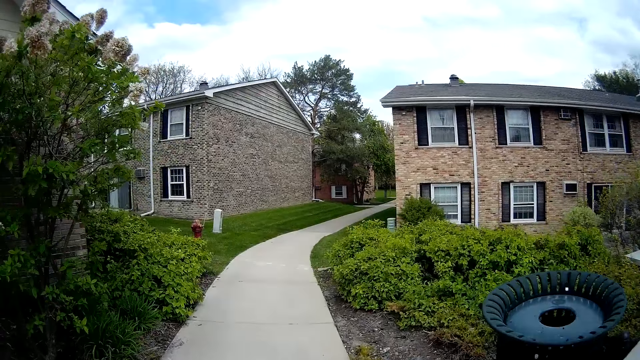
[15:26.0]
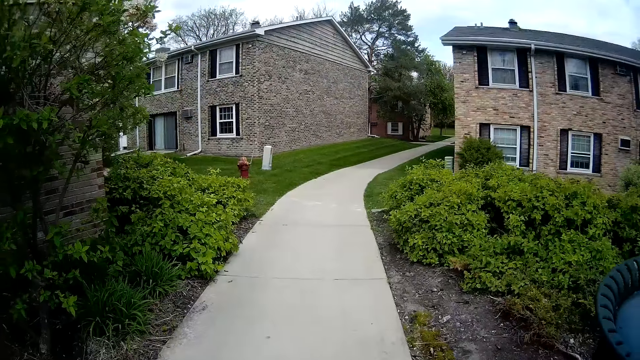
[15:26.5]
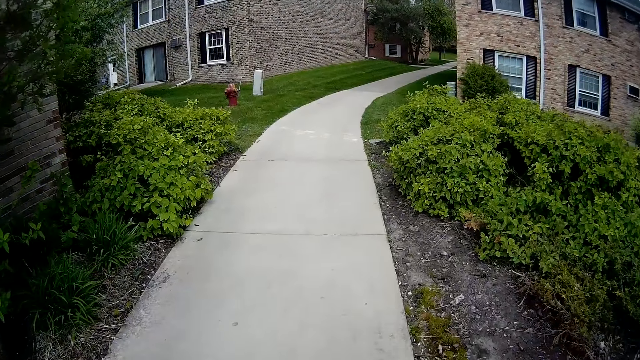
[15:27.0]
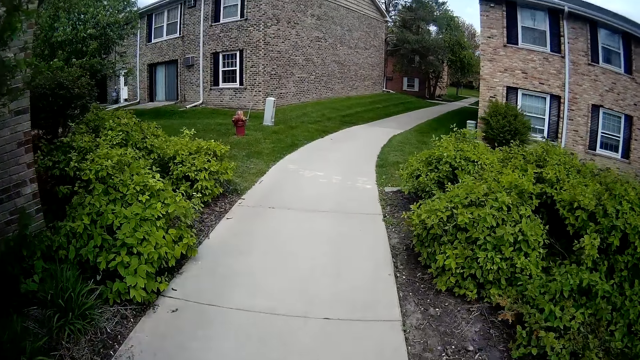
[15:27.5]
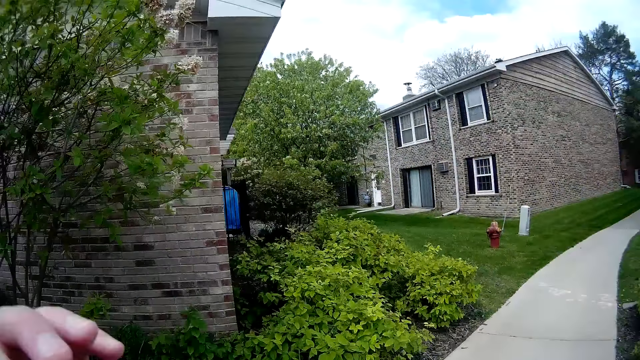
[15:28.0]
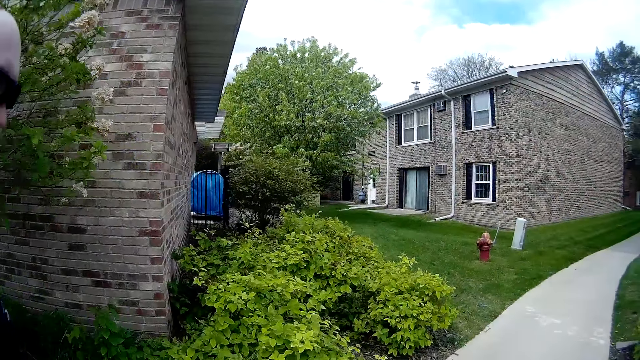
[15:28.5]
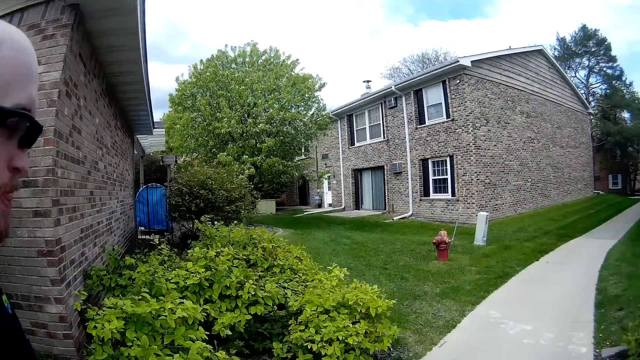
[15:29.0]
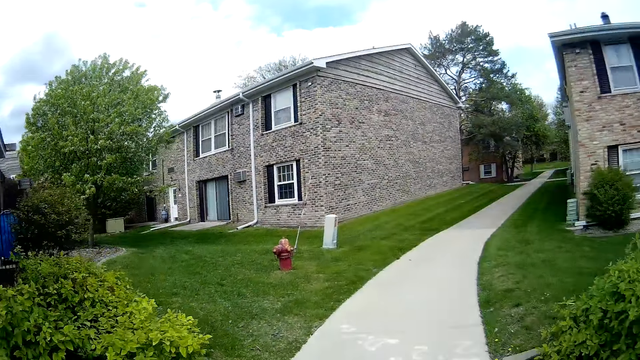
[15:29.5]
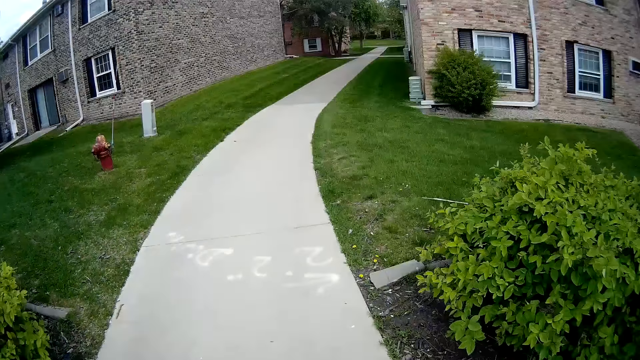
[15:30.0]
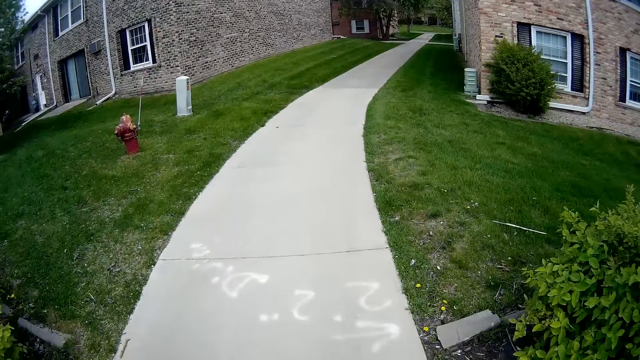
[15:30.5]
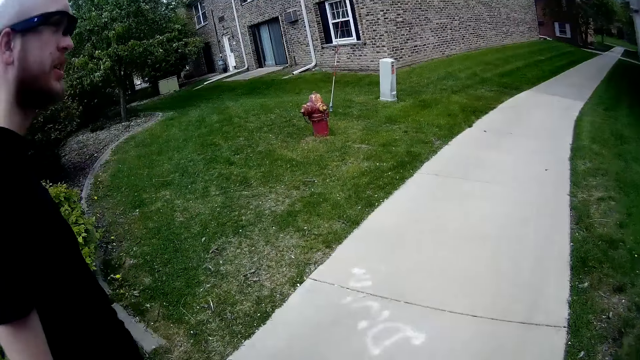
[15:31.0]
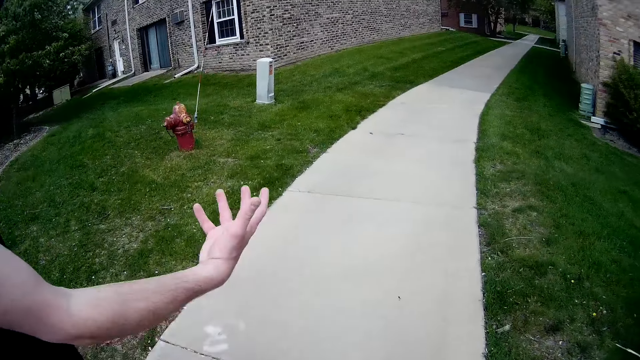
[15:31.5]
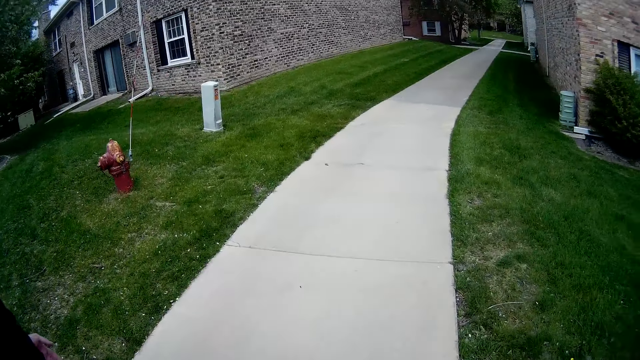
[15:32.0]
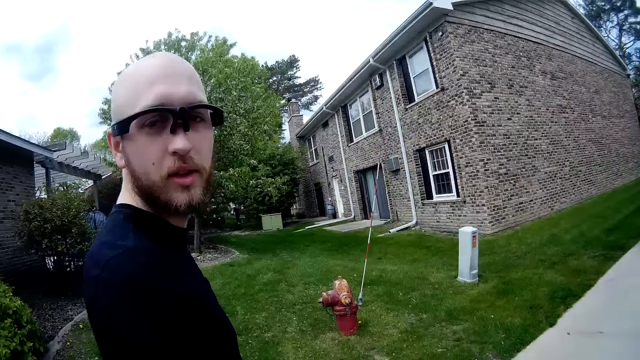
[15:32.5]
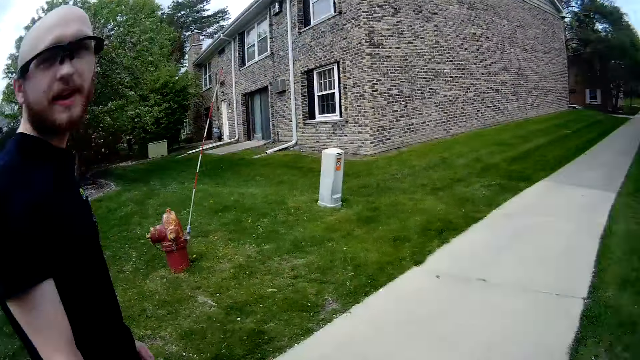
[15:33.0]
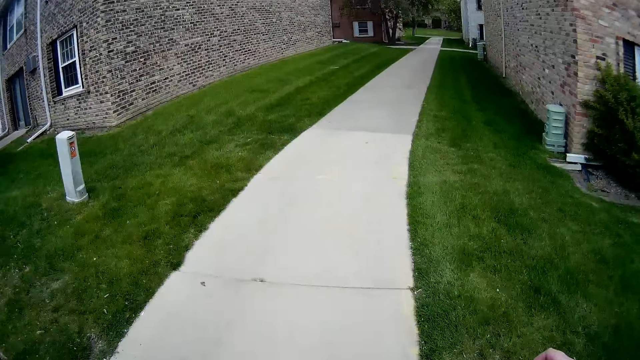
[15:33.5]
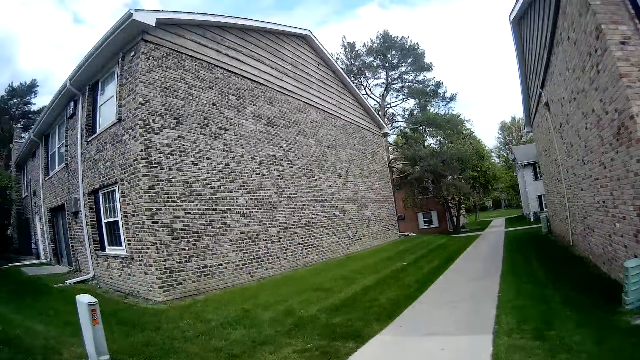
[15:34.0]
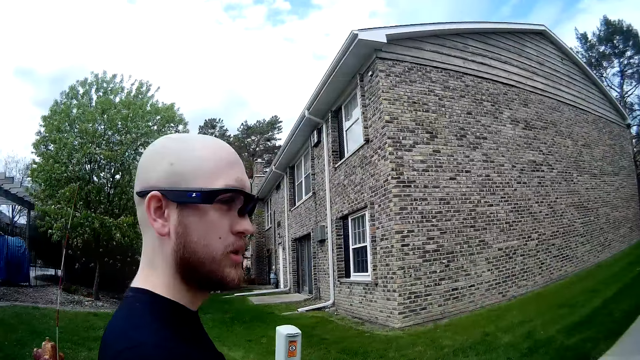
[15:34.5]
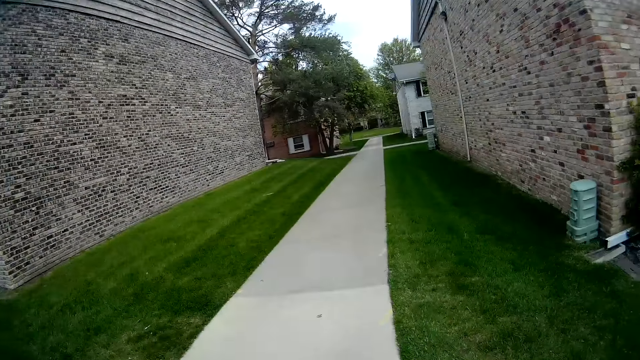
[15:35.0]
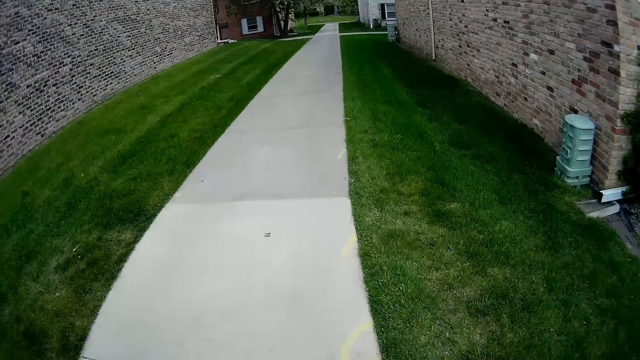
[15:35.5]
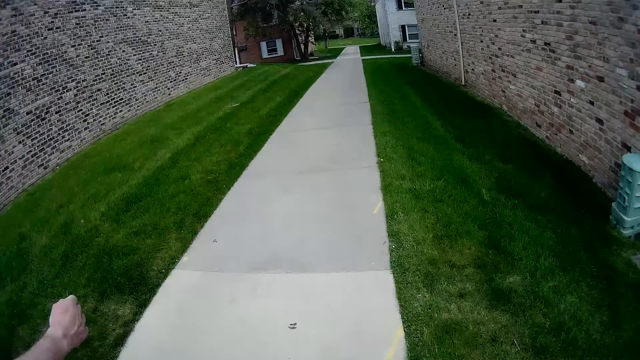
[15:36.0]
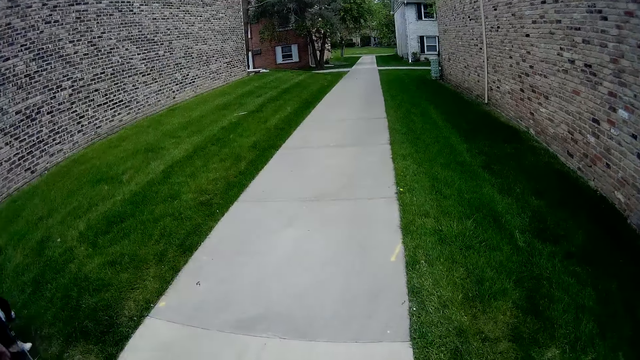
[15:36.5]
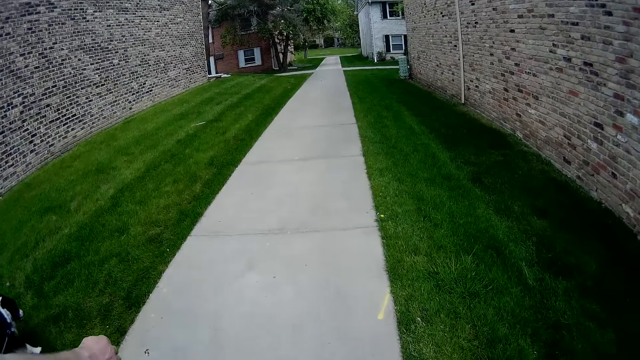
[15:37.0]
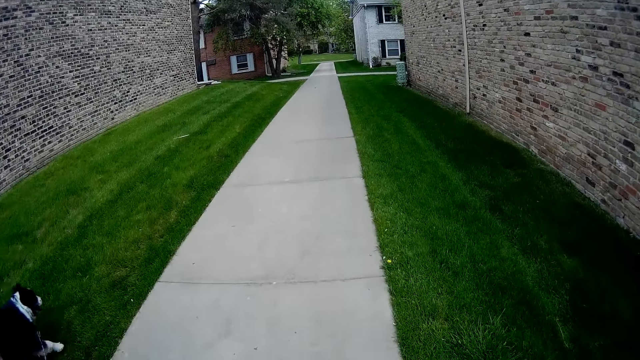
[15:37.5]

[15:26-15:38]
The camera wearer lifts a hand. They look around.

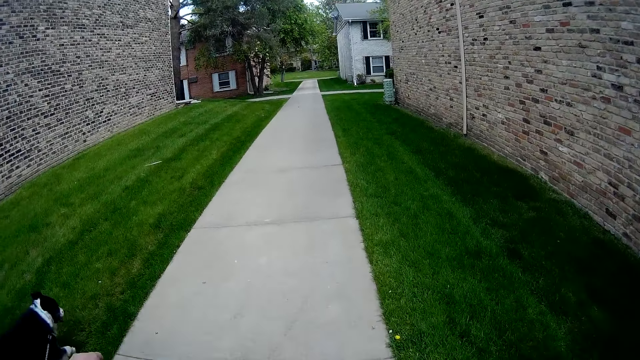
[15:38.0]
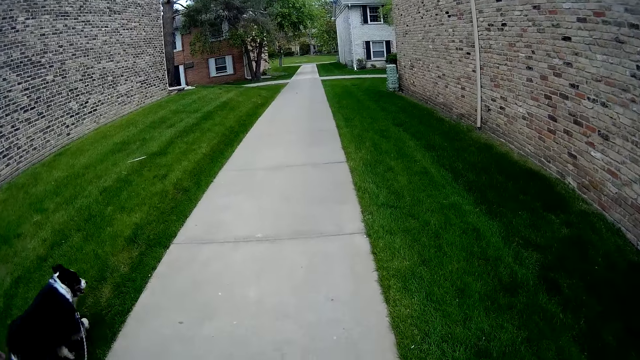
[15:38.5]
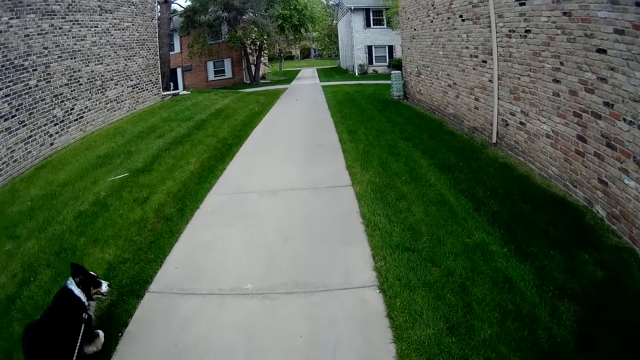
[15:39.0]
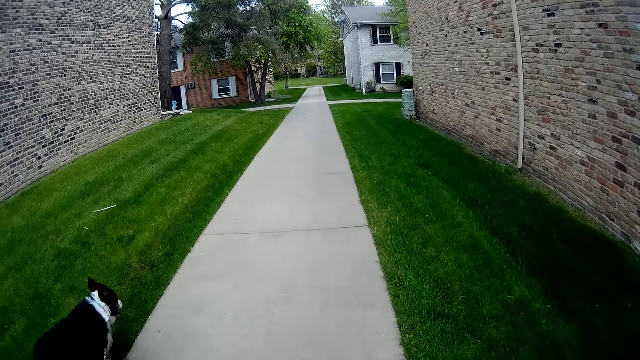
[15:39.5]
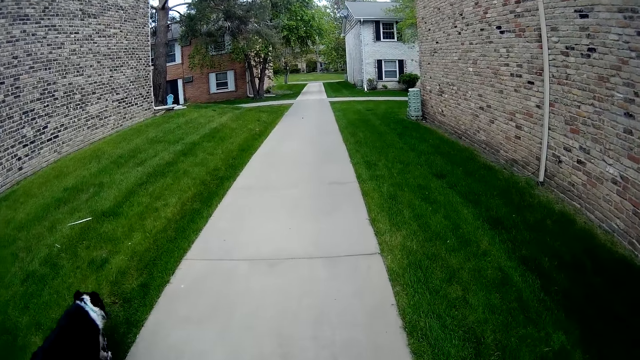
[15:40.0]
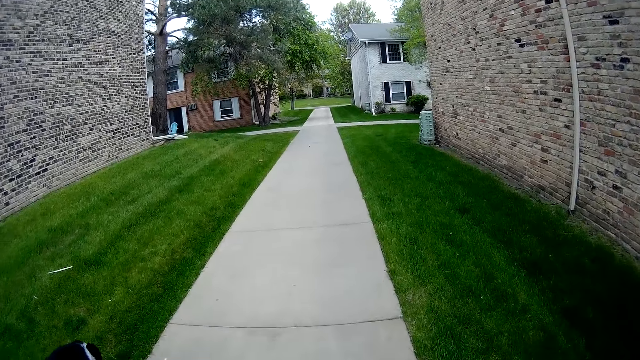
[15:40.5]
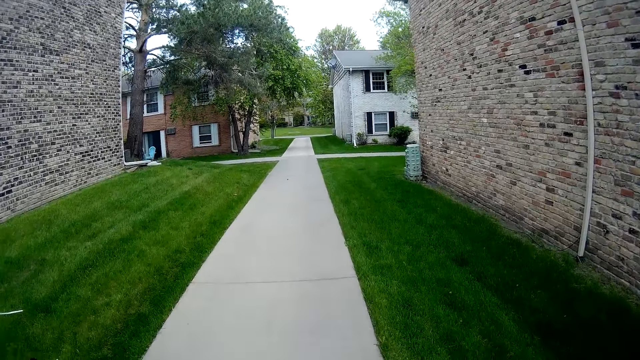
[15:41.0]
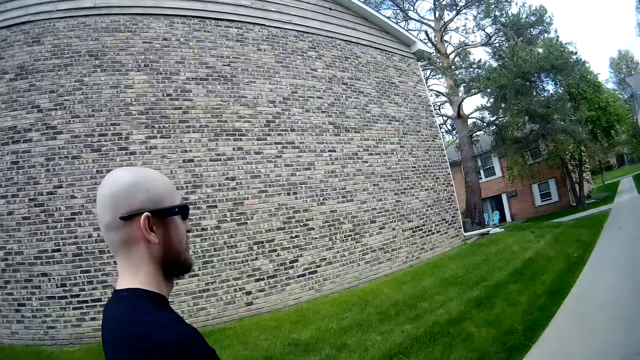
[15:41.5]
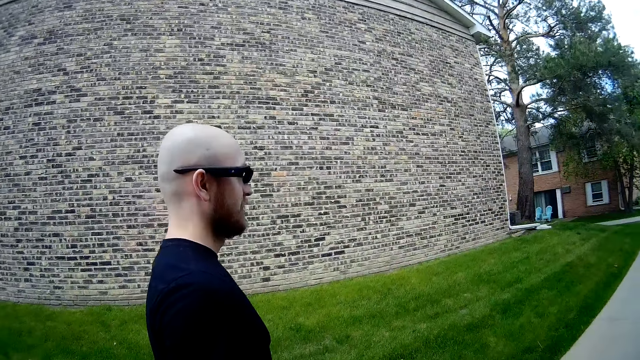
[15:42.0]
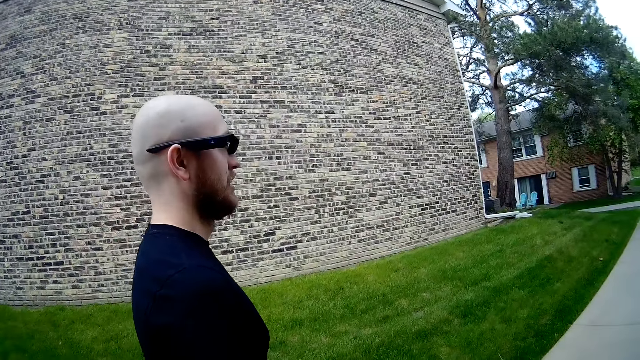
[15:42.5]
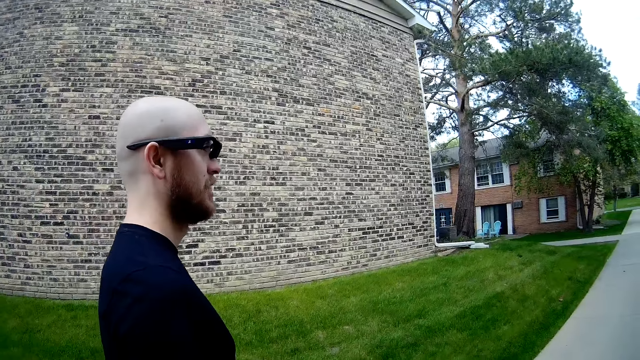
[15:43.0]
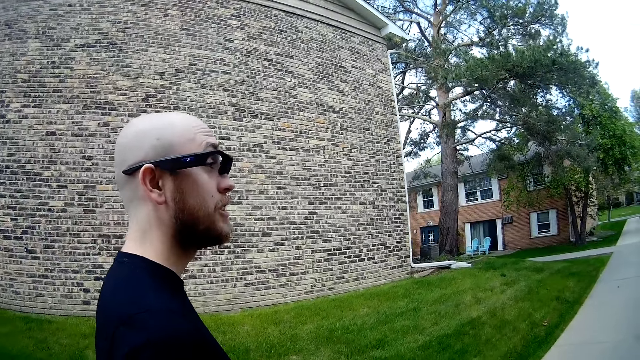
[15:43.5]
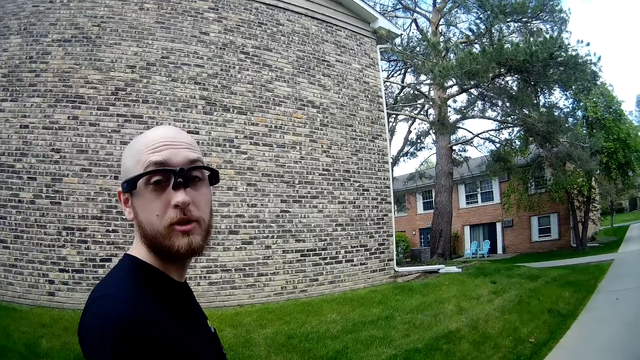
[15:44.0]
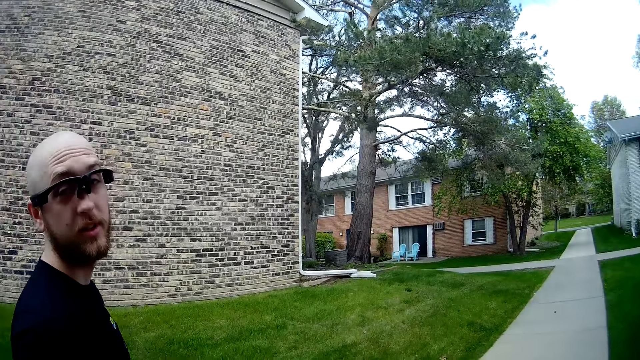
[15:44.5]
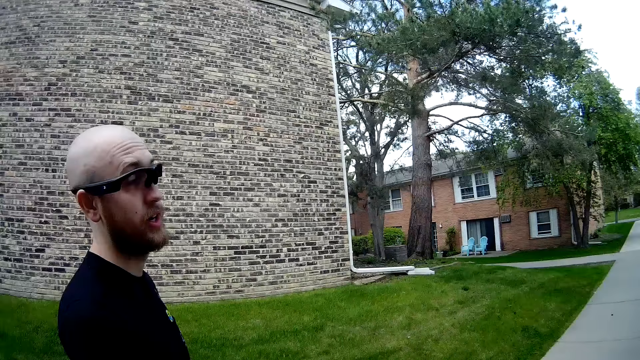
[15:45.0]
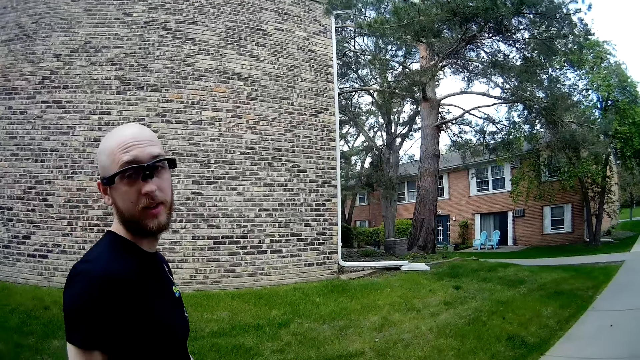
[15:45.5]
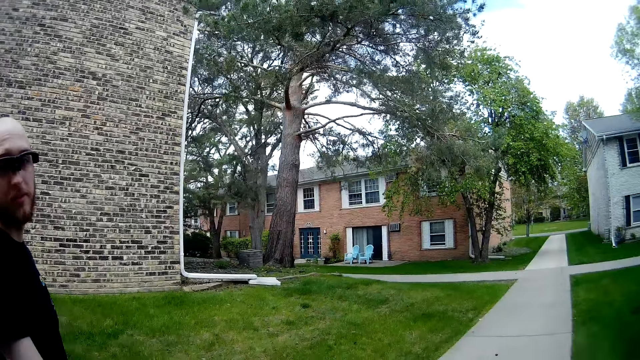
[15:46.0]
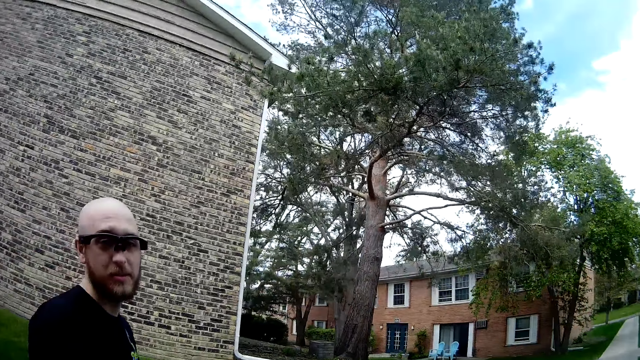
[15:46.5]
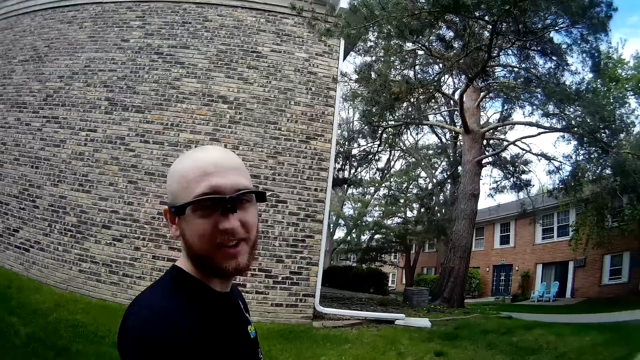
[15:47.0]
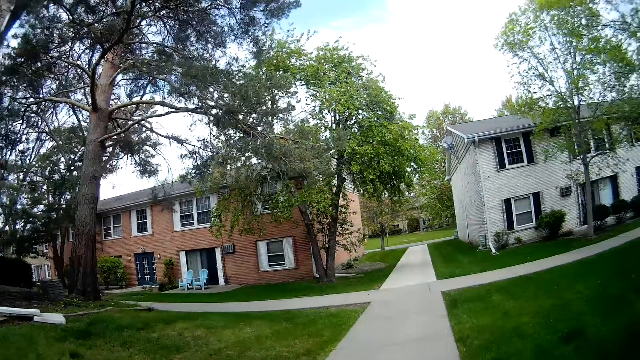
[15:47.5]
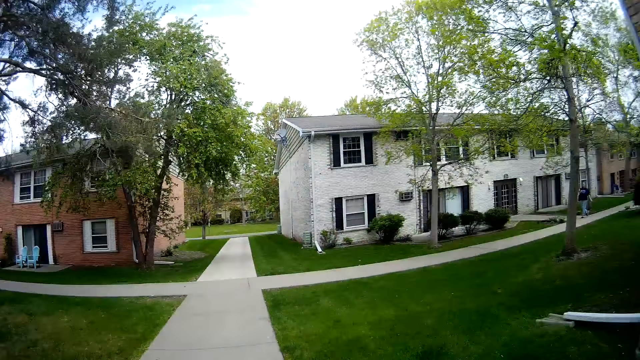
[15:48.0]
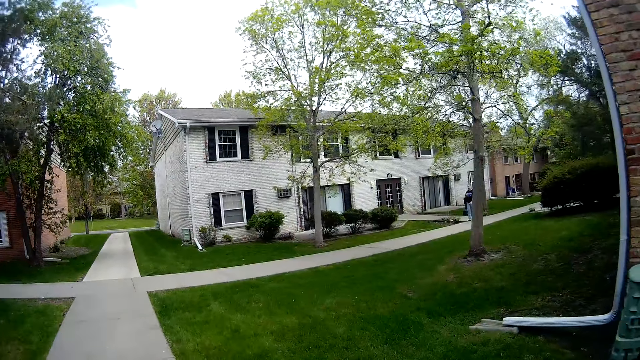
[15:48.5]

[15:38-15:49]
The camera wearer looks around. They look around again.
